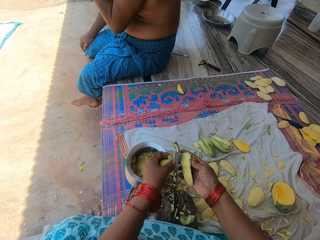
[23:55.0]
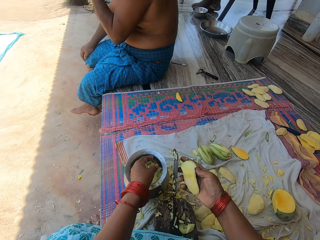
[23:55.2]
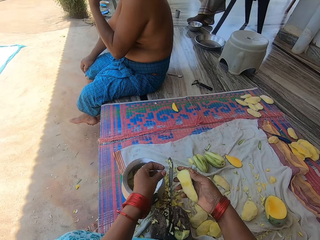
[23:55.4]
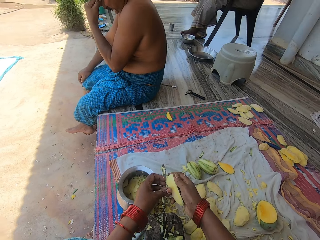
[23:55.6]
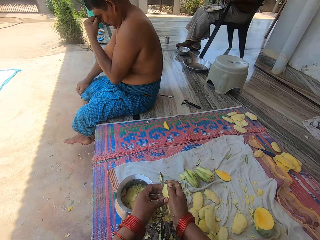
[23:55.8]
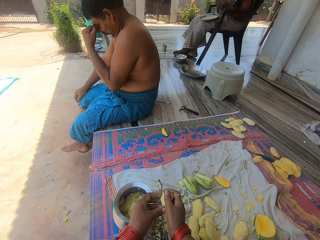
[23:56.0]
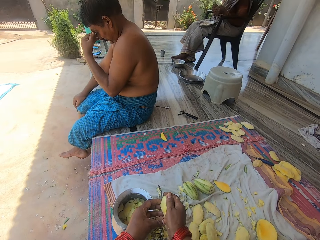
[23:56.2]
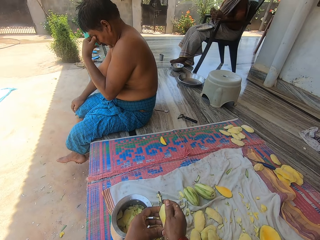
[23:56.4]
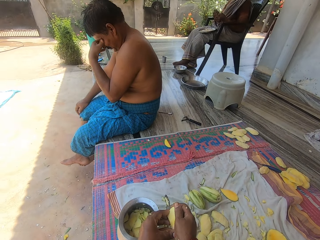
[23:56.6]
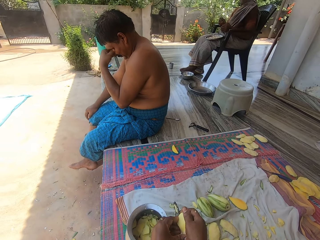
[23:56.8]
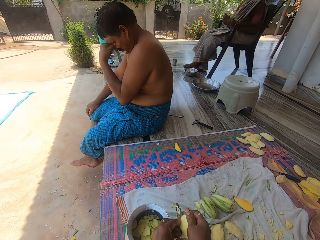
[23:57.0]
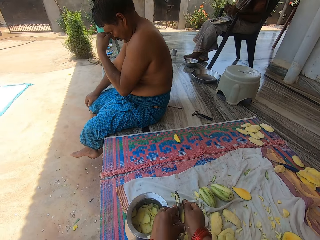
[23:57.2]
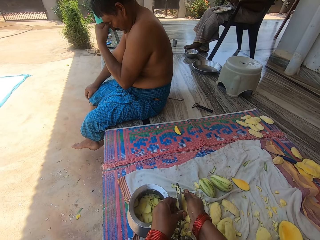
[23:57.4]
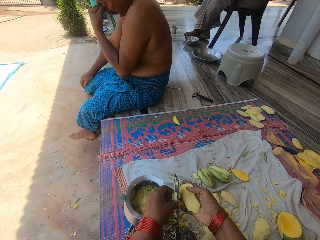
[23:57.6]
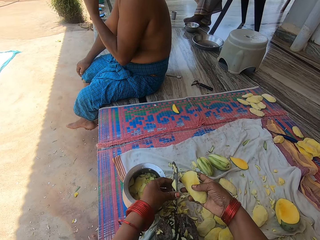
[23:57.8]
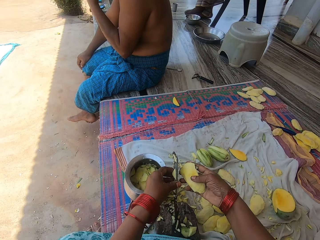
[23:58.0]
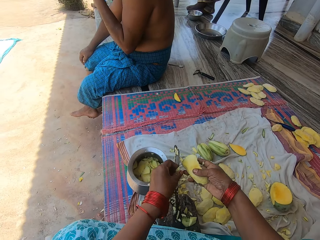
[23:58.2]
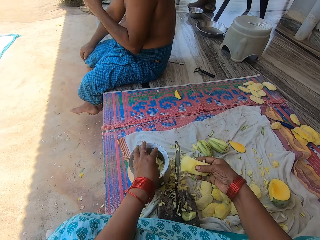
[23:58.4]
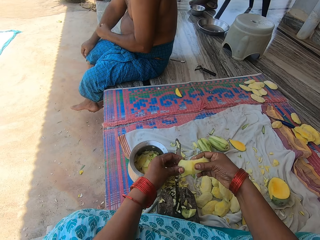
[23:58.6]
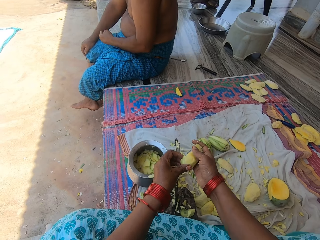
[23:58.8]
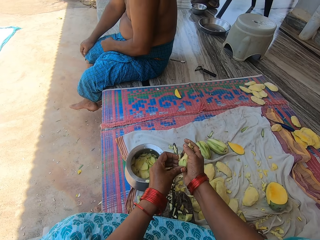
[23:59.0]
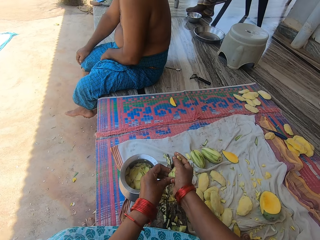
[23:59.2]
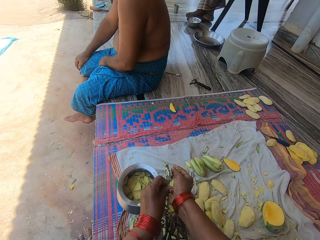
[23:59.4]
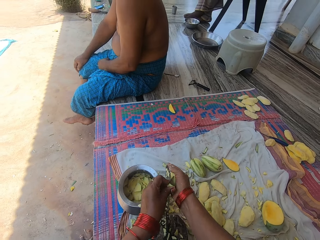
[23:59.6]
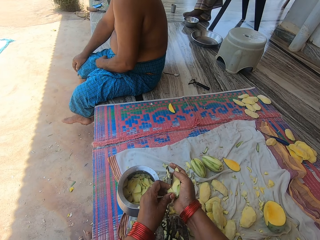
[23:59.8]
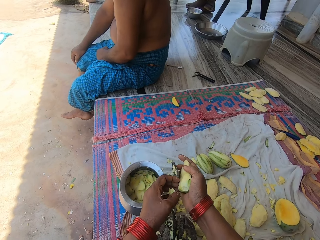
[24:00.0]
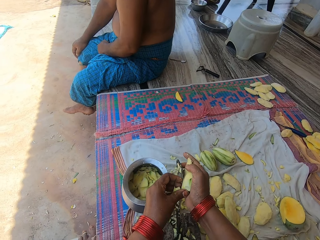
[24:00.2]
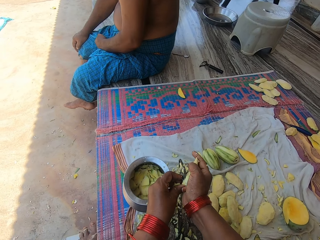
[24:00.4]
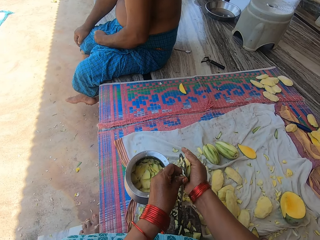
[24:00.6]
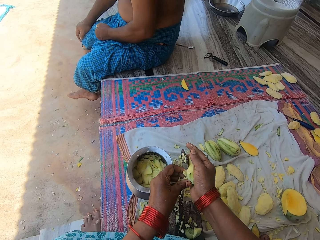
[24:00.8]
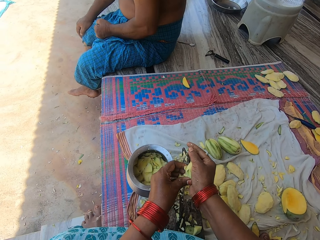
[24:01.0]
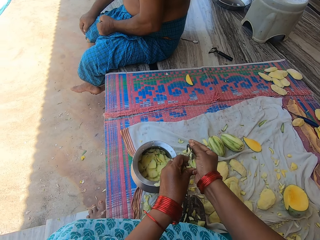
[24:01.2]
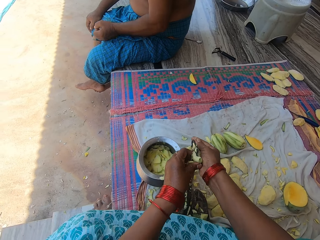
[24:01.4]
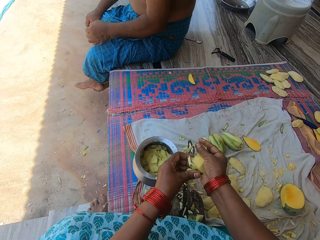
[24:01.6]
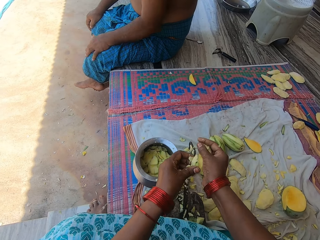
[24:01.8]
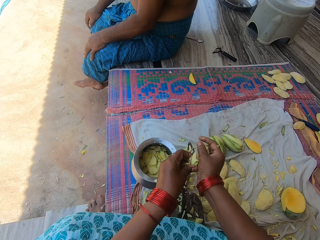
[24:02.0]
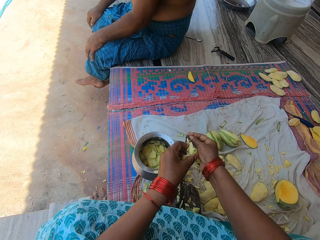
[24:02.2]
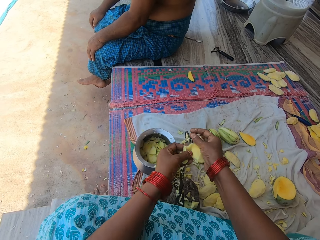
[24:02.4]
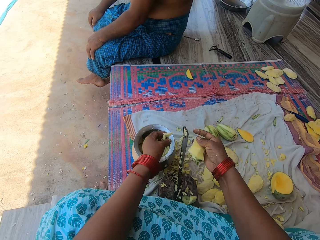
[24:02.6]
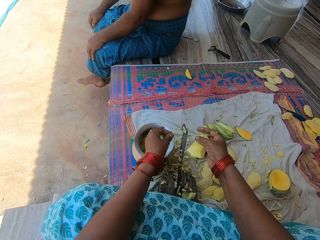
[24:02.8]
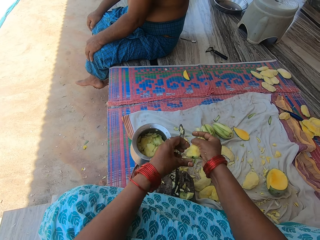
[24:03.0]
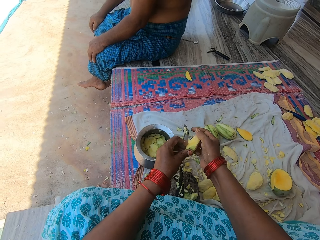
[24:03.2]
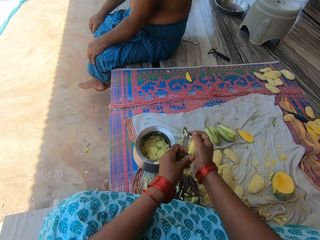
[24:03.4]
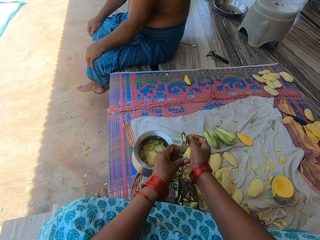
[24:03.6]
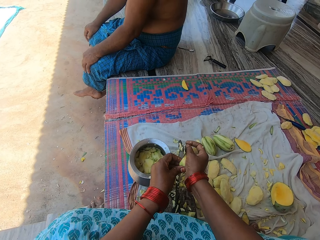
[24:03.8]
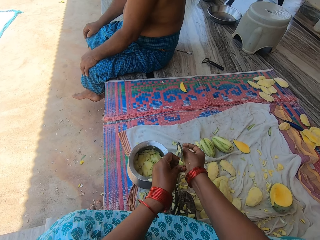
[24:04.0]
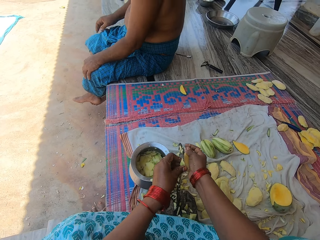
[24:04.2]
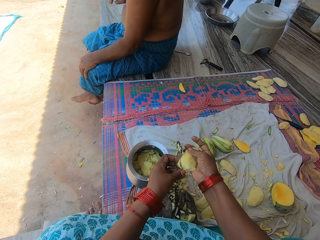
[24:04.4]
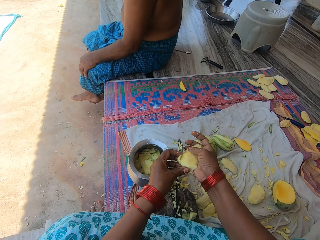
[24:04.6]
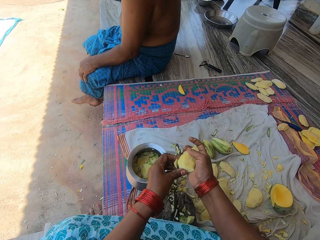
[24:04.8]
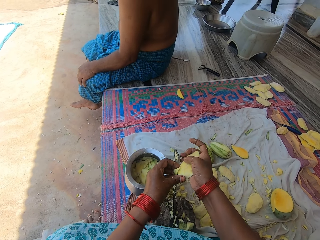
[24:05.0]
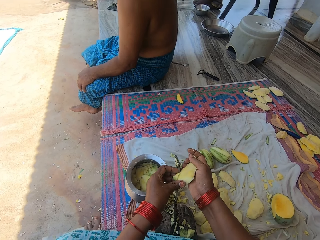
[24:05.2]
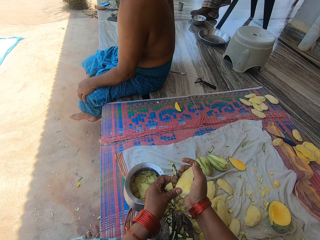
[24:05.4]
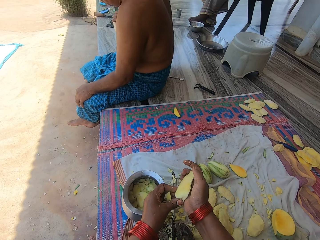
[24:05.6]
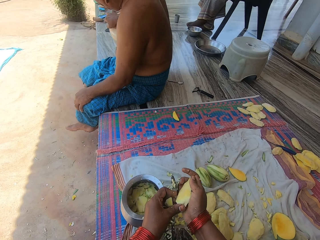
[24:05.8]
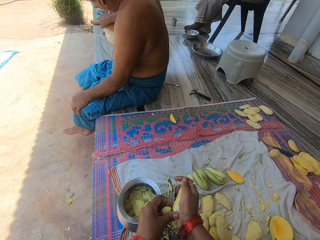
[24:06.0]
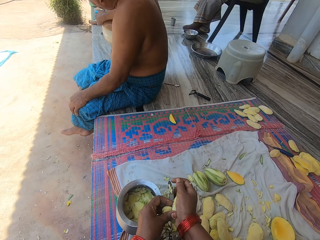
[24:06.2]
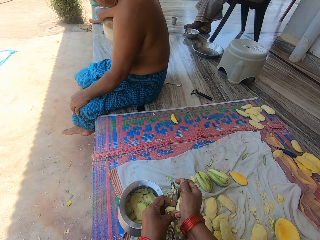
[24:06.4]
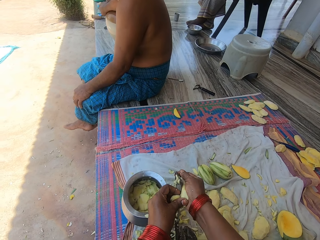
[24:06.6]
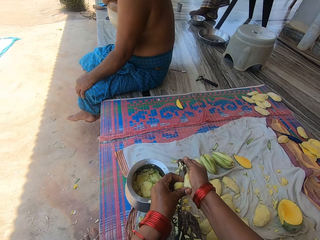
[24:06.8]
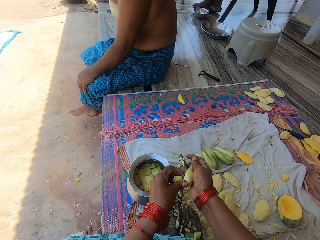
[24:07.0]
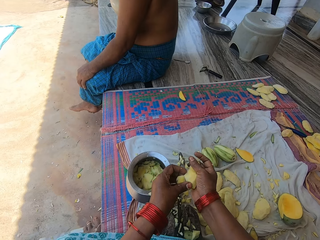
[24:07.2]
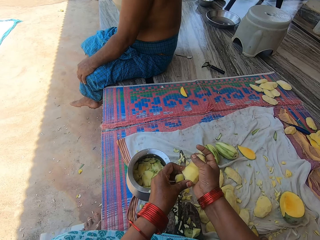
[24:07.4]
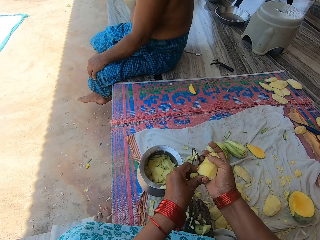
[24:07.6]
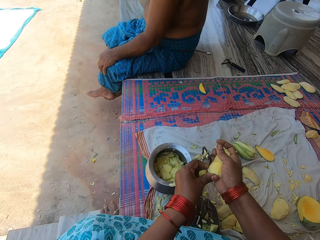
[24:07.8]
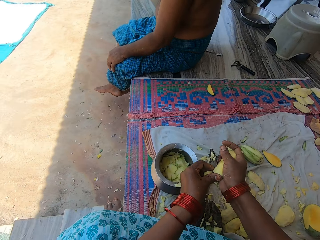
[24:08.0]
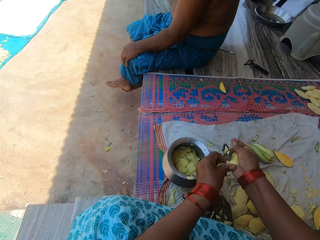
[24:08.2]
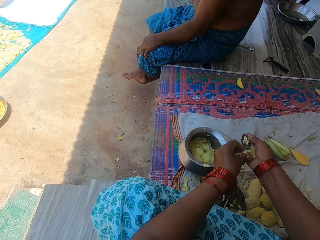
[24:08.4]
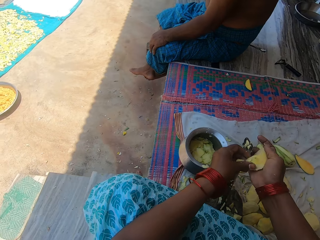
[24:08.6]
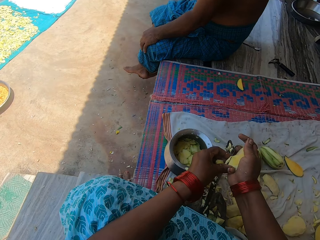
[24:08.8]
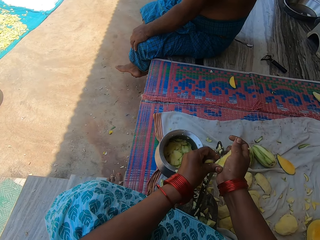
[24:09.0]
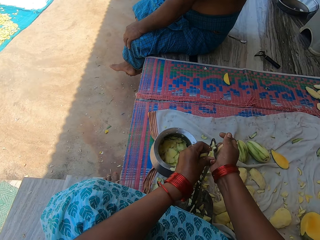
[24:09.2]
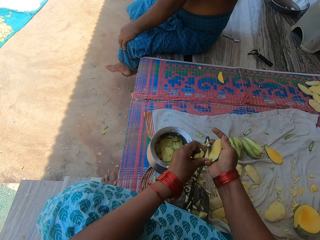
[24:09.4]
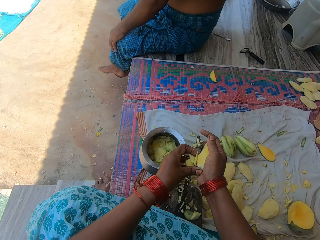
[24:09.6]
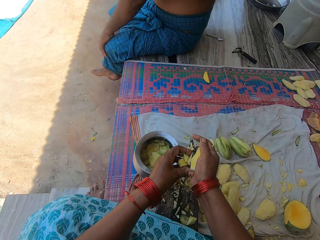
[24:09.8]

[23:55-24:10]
The camera wearer places the mango in the cooking pot. They cut the mango on the blade. They place the mango in the cooking pot. They cut the mango. They place the mango in the cooking pot. They cut the mango on the blade.

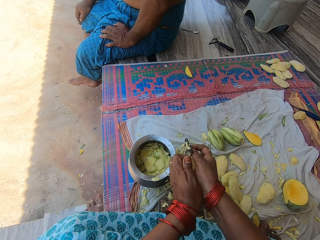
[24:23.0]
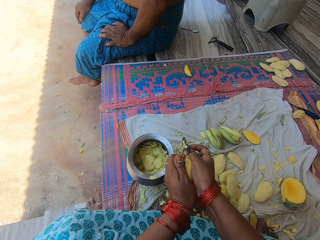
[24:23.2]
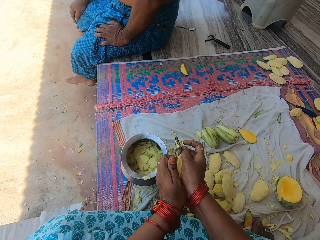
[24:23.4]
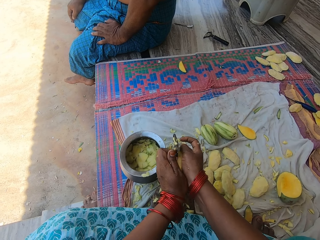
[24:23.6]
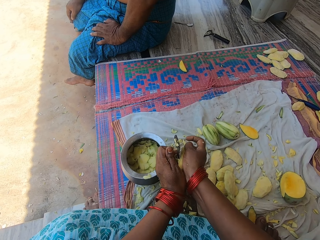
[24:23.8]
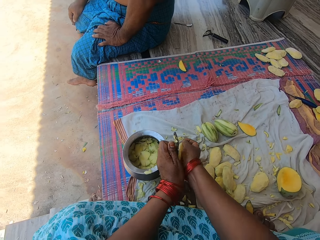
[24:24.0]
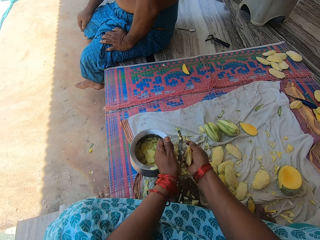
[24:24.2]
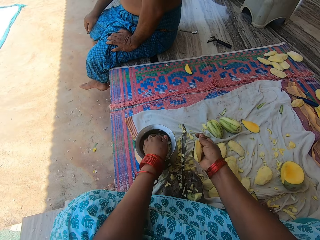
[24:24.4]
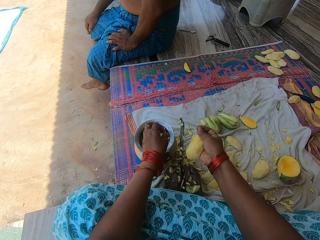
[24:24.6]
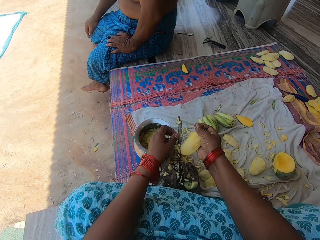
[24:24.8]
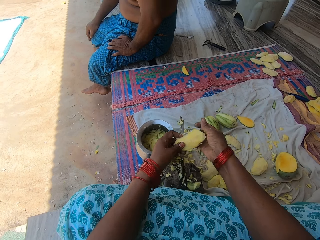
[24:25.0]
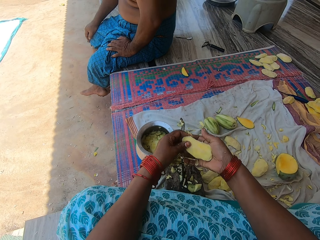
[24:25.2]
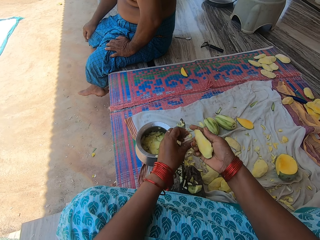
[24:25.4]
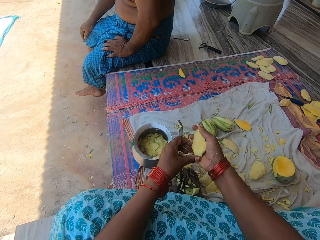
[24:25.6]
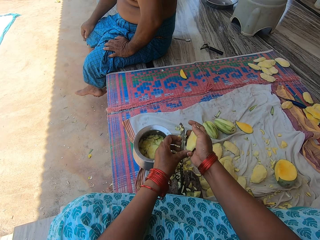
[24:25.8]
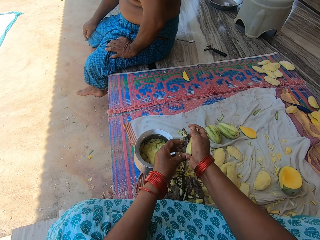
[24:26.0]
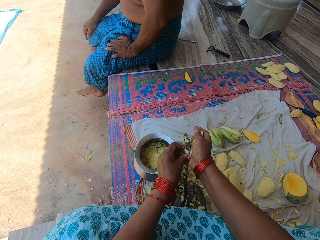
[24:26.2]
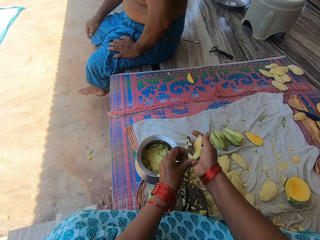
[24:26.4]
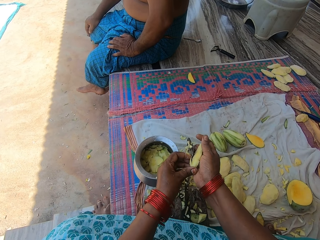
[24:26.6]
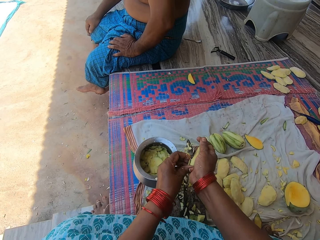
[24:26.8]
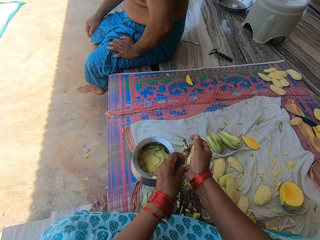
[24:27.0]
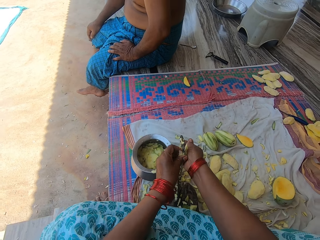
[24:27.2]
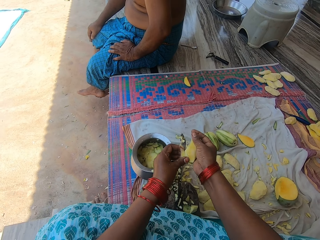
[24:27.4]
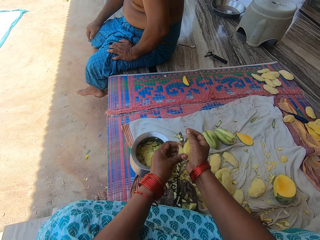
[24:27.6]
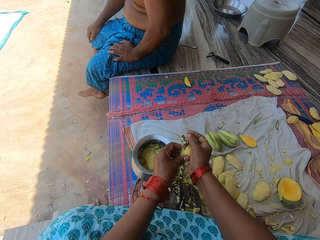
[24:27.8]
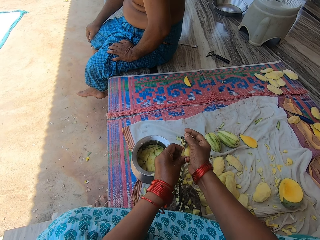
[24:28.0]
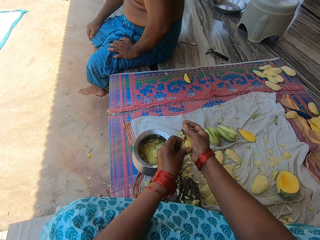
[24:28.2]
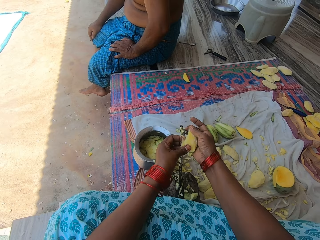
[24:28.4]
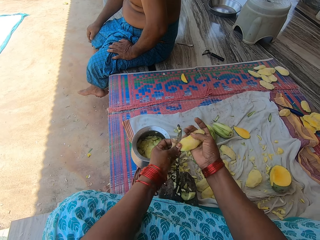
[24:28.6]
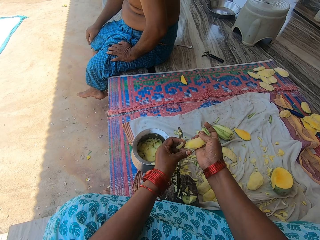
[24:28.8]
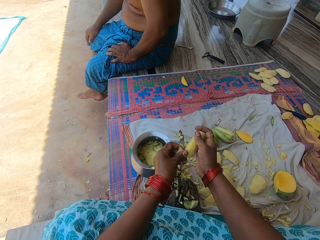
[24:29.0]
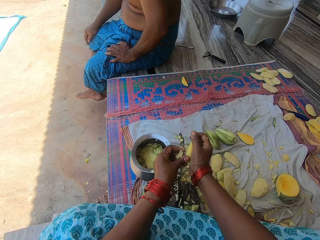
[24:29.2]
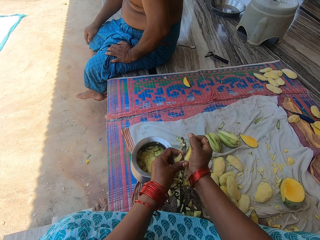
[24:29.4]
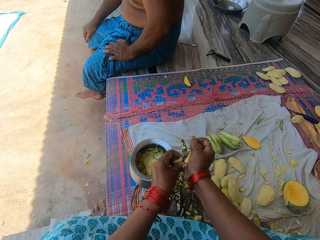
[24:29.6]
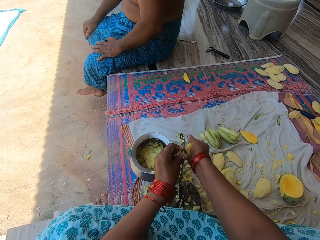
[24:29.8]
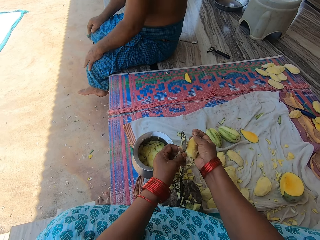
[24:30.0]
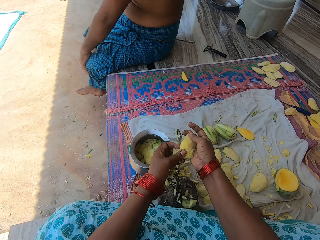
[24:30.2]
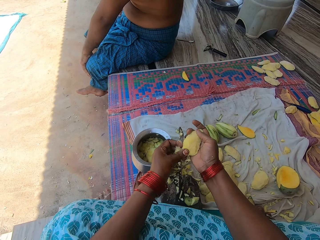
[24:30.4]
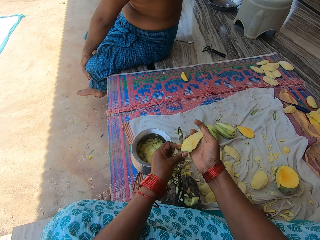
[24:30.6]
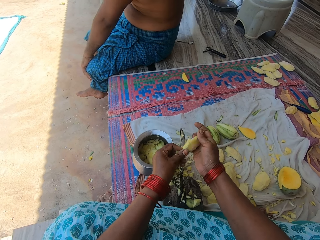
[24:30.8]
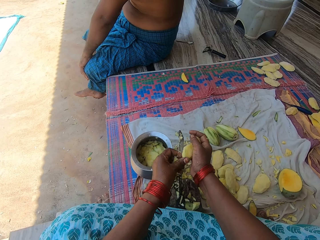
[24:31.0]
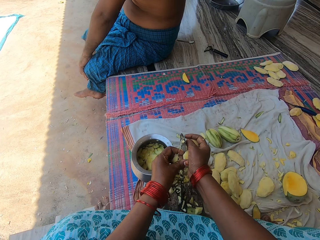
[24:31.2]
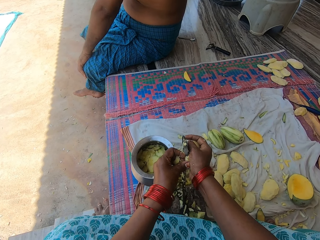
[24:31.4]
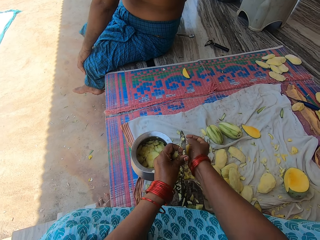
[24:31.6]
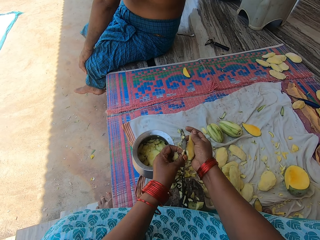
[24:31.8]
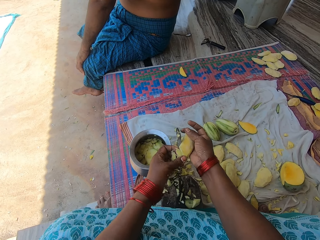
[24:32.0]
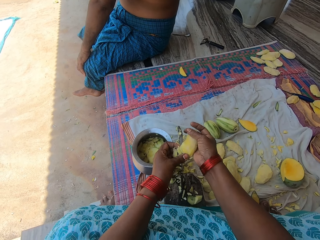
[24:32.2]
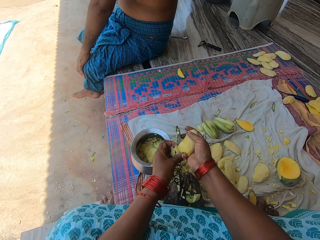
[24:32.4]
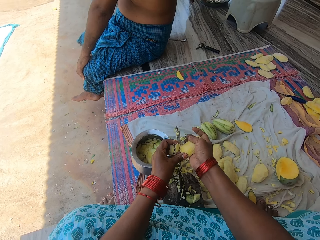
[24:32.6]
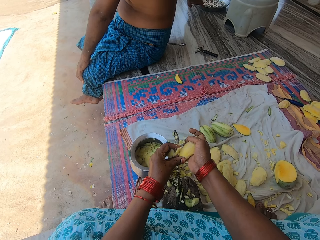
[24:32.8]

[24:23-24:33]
The camera wearer places the mango in the cooking pot. They cut the mango on the blade.
